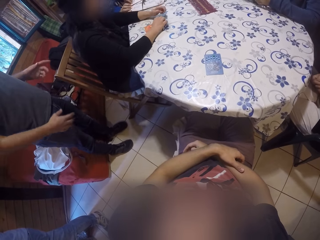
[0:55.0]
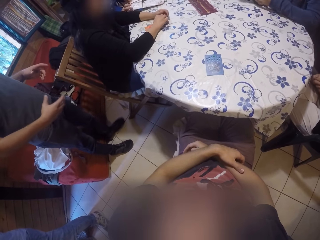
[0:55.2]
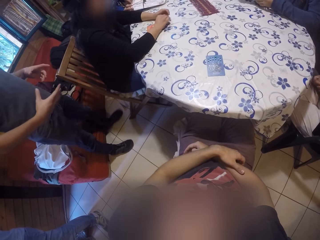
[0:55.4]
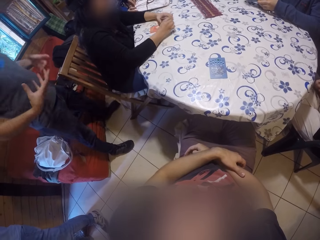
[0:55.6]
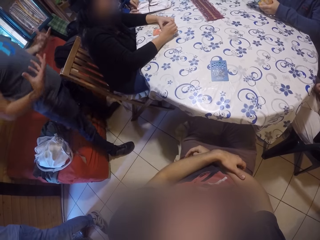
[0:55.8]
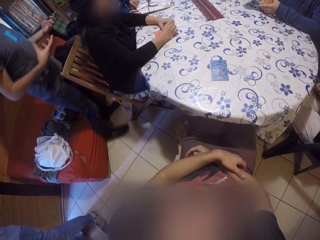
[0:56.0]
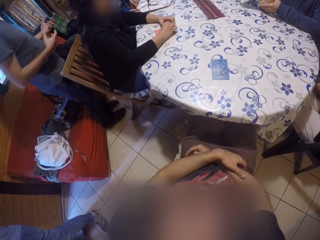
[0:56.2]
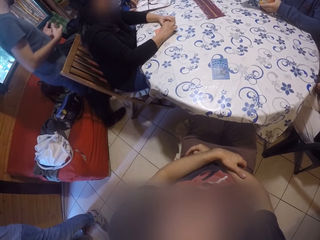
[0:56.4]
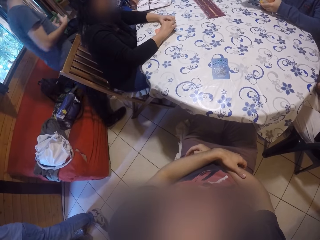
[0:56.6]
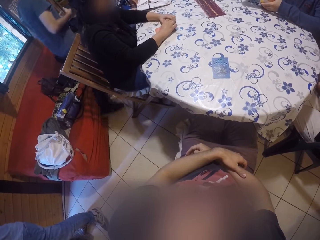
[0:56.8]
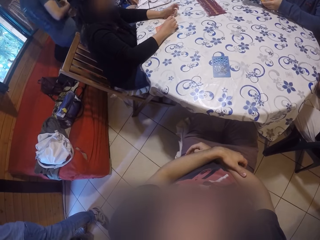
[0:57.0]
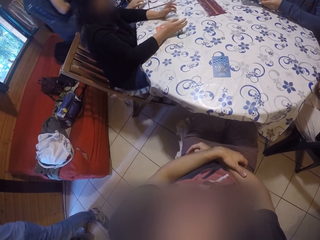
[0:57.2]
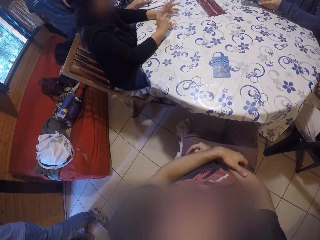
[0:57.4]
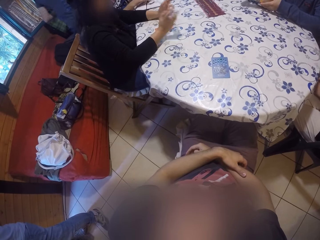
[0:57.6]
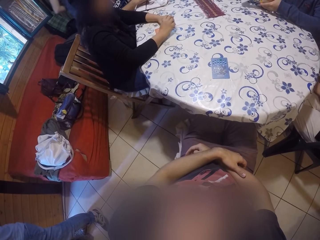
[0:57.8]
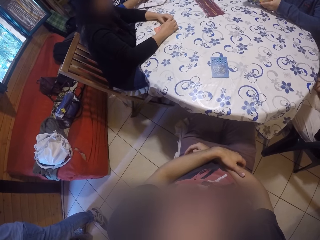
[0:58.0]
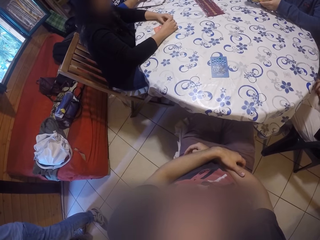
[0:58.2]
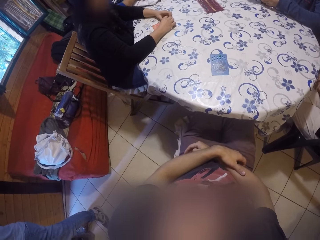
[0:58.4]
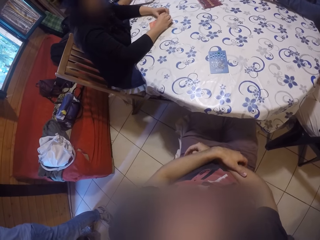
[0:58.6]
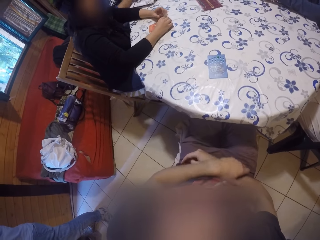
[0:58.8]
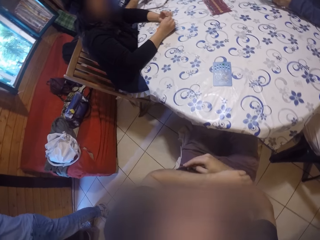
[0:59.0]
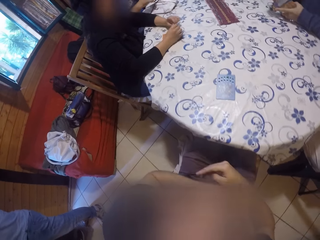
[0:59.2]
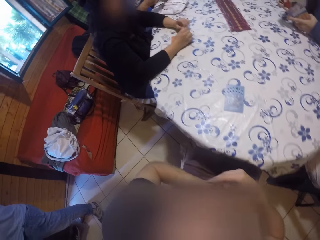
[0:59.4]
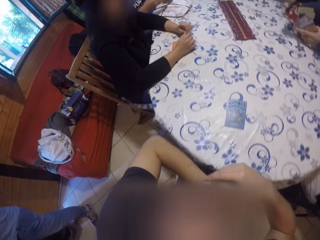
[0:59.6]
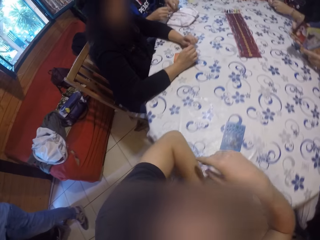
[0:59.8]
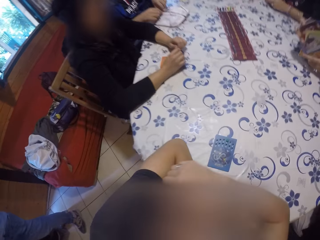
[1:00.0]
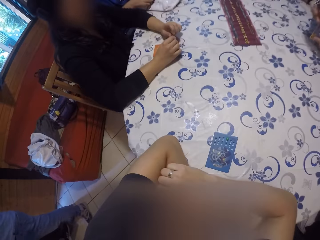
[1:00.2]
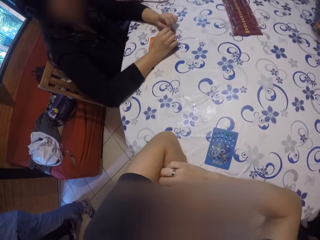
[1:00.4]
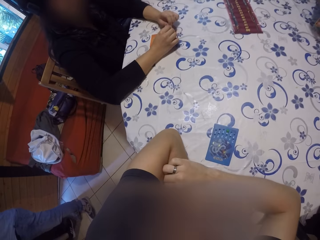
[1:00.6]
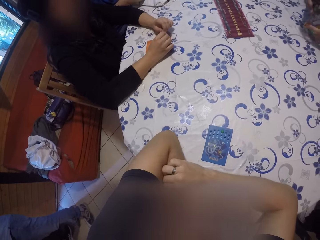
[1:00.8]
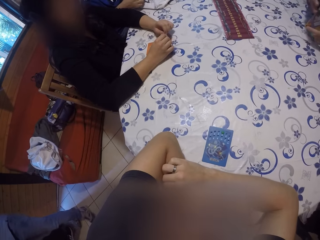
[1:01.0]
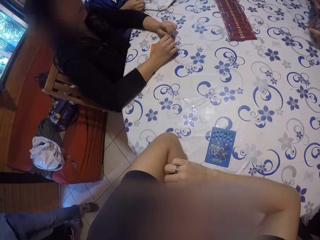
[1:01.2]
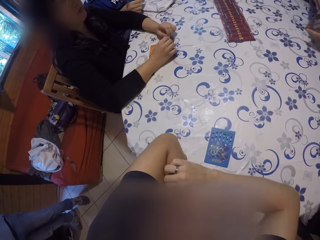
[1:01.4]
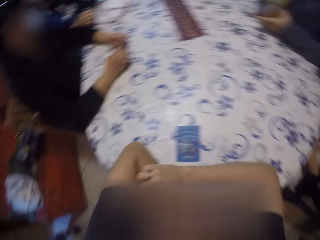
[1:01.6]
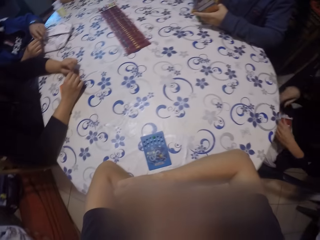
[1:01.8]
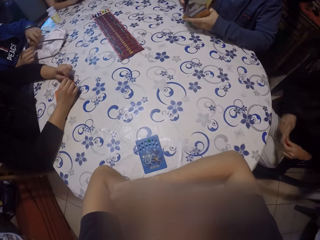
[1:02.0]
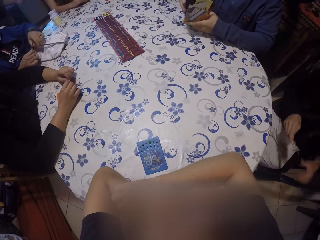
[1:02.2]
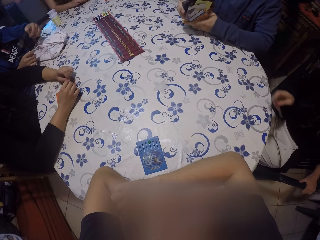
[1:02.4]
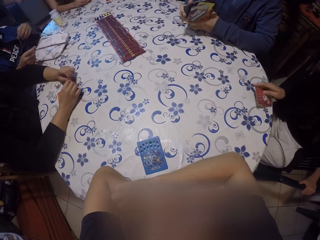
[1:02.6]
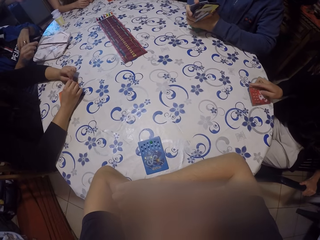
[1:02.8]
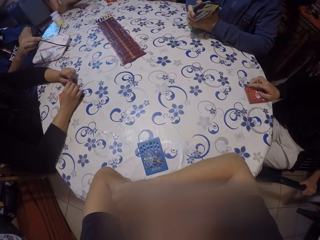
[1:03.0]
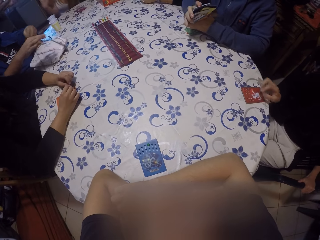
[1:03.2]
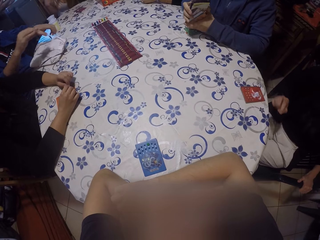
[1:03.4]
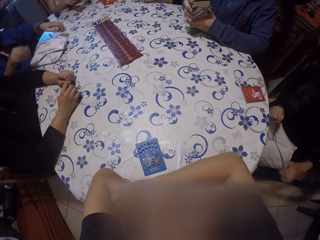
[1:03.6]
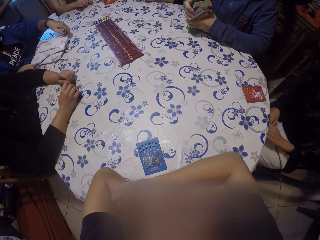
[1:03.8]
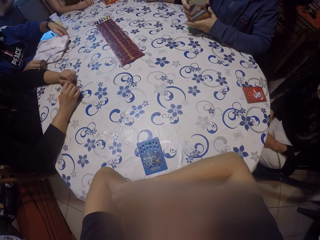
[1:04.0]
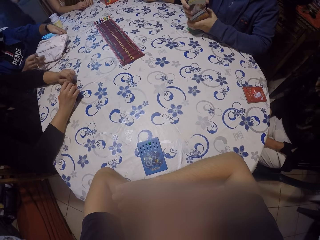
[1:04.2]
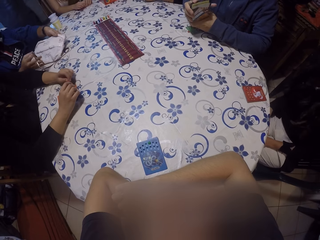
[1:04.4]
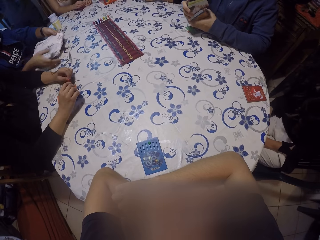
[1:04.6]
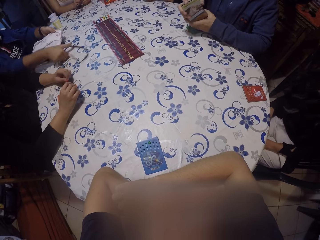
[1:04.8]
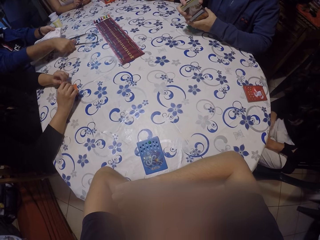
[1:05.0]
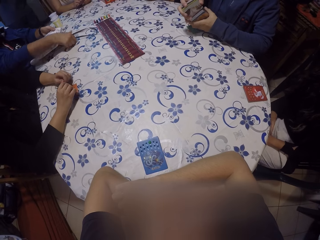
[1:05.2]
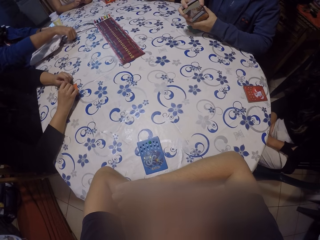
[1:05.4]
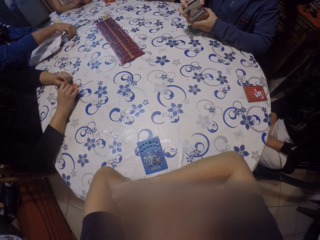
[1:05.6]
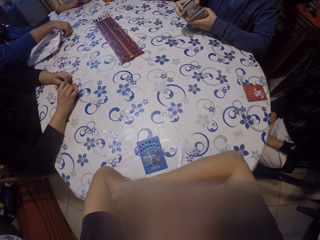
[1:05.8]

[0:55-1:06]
The camera wearer looks at the table. They lean on the table. A woman drops a card on the table with her right hand. A man unwraps the tray with his hands.

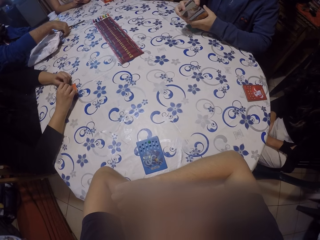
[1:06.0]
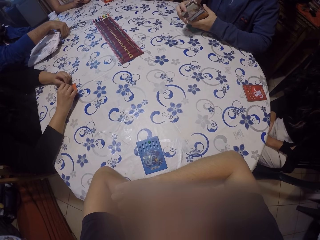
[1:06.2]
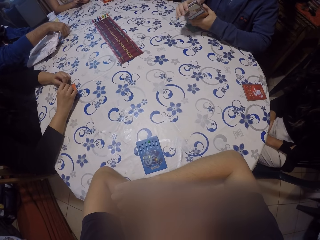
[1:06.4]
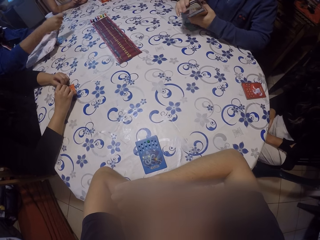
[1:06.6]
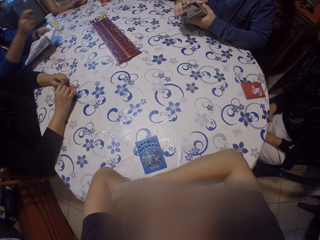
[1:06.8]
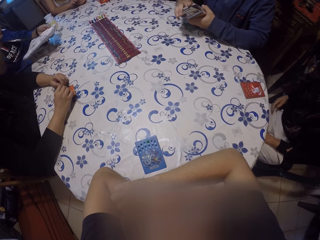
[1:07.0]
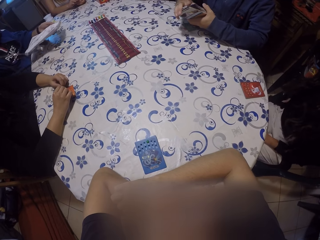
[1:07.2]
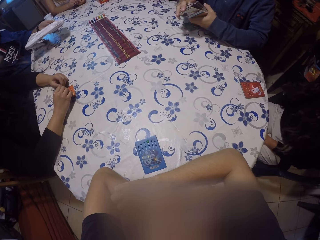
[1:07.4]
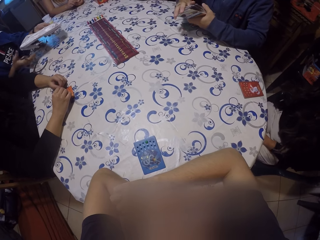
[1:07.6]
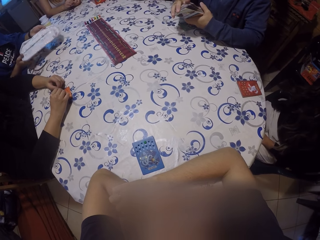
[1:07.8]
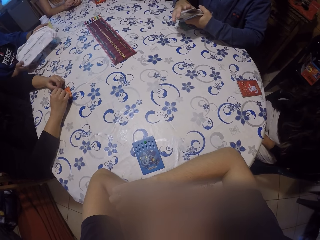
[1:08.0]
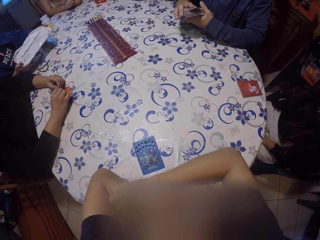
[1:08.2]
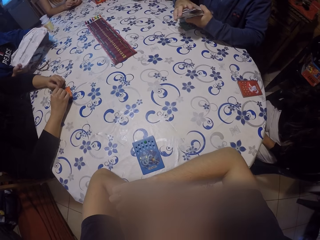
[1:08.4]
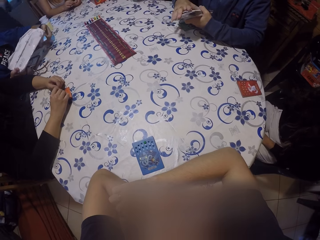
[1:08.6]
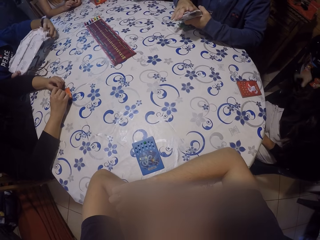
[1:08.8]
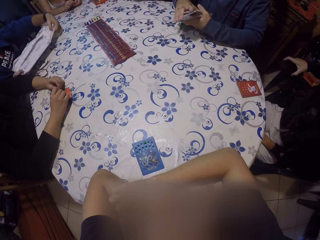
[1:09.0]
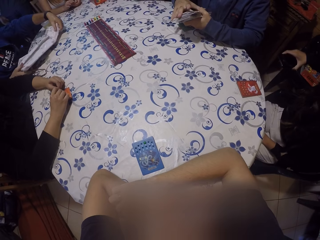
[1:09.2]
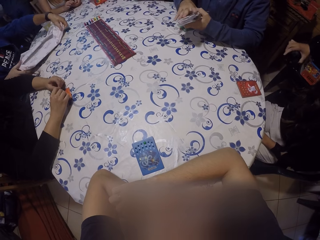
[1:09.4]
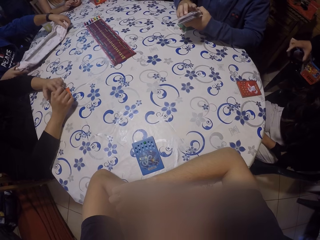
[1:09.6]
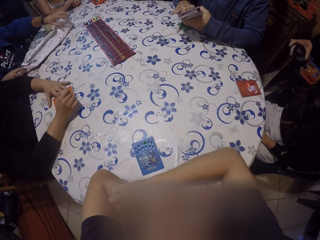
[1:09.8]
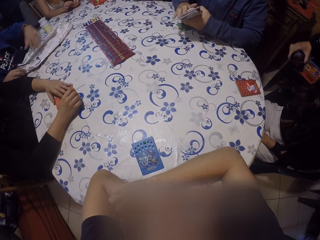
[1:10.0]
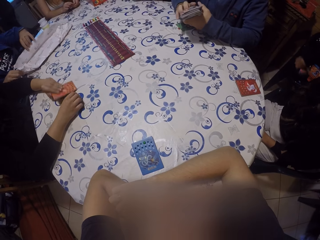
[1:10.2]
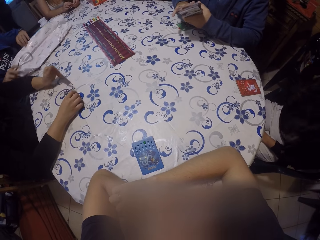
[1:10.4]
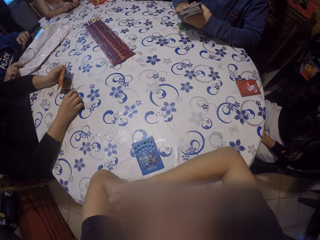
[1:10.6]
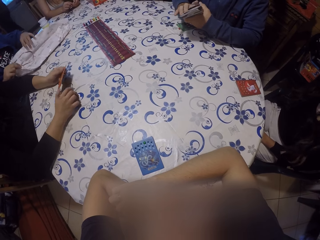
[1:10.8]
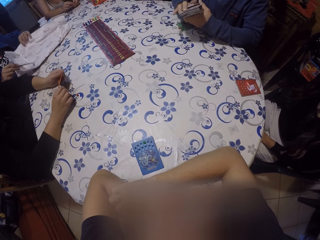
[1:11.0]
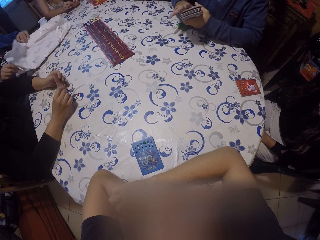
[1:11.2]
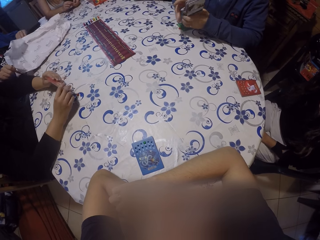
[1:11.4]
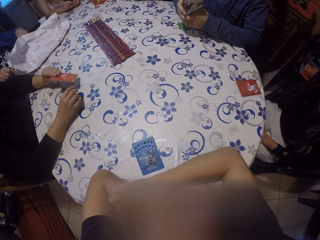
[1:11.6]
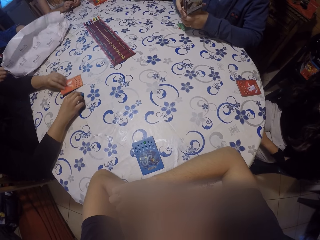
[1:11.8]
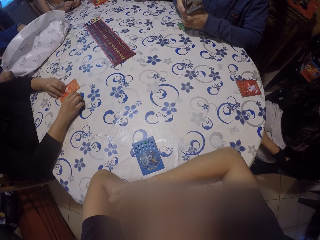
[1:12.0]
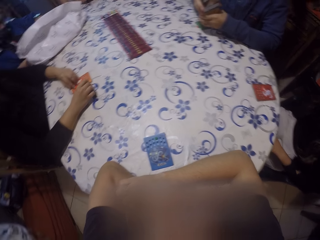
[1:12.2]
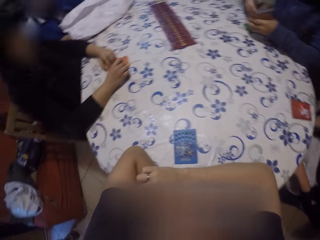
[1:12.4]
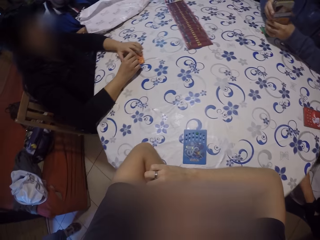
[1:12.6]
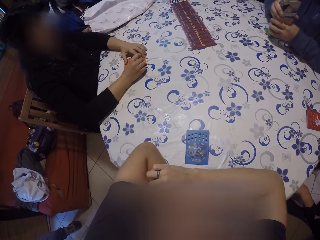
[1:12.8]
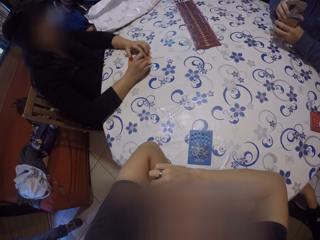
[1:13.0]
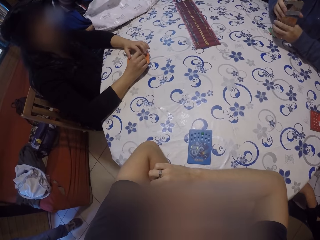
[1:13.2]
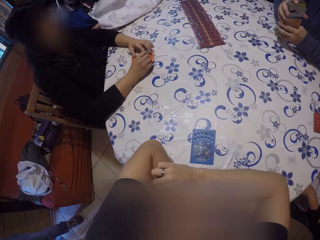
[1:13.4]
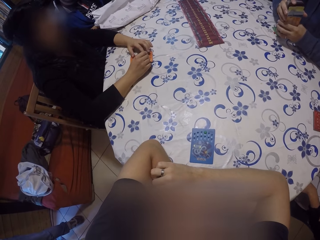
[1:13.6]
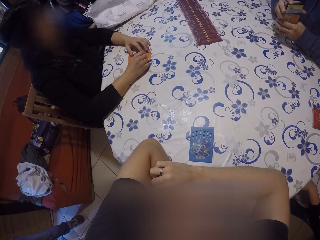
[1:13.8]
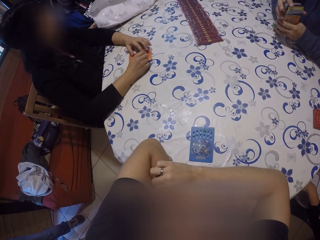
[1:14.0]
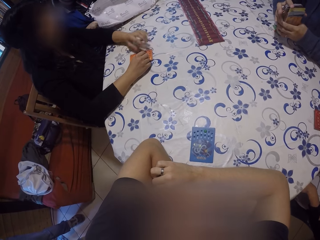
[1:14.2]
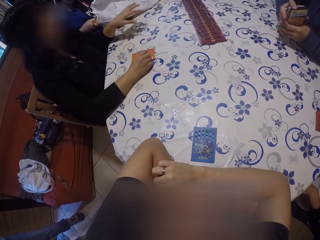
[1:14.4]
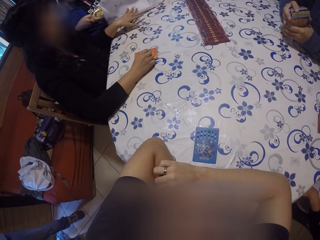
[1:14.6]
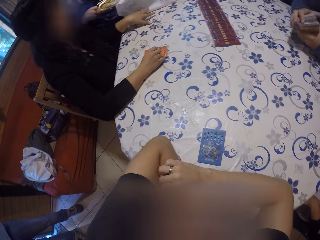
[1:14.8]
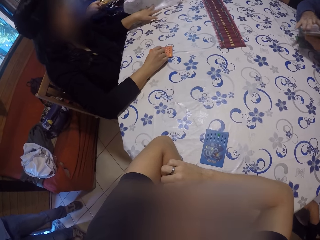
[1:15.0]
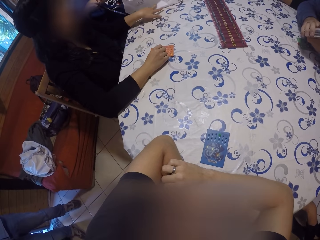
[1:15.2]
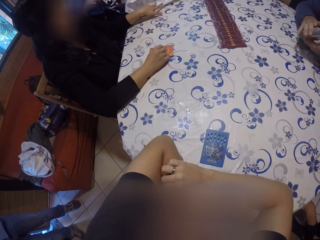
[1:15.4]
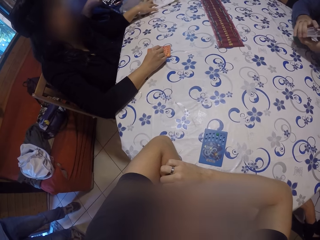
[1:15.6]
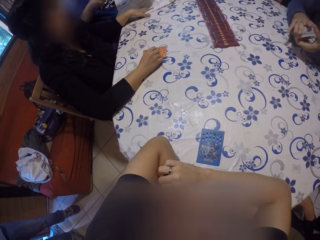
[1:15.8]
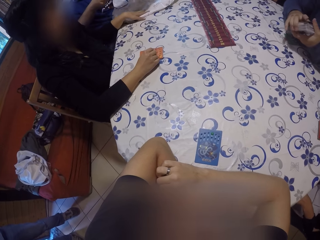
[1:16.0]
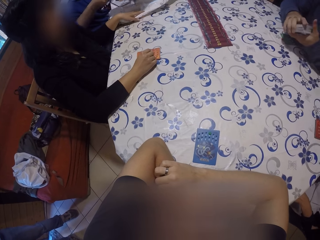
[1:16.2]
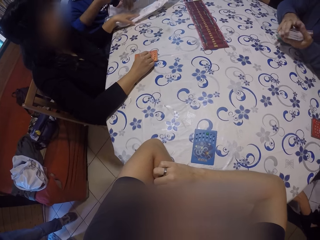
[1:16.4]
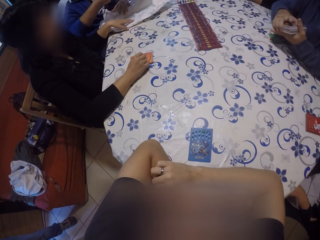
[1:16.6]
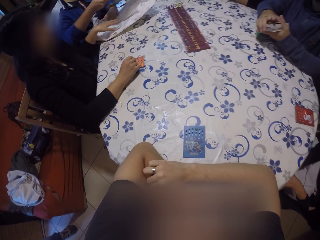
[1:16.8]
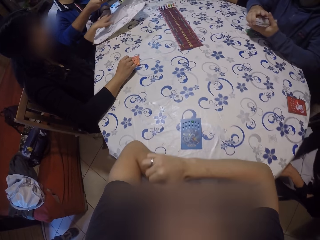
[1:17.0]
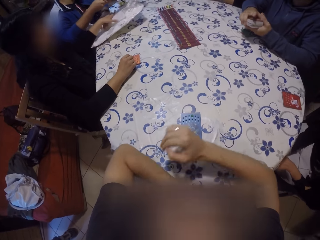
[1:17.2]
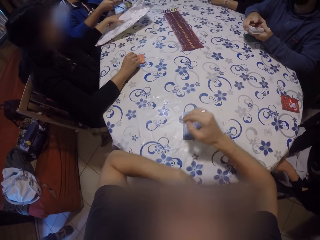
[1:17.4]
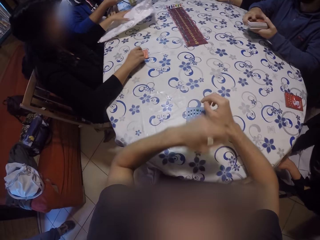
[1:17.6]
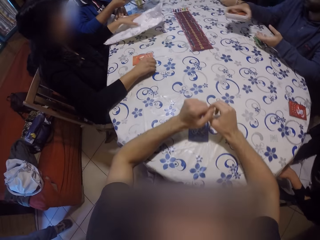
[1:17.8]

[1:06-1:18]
A person shuffles the cards. A woman puts her right hand in her pocket and brings out a phone from her pocket with her right hand. Another person holds a card. A man removes the tray from the wrap with his hands. The first person puts the cards down.
